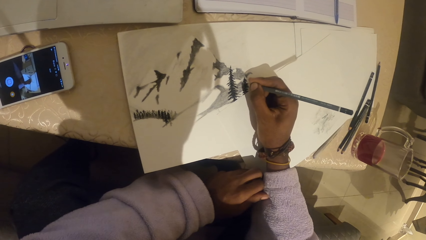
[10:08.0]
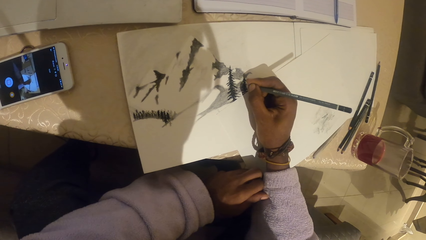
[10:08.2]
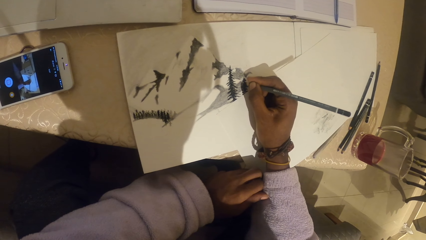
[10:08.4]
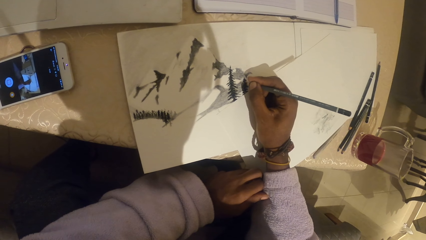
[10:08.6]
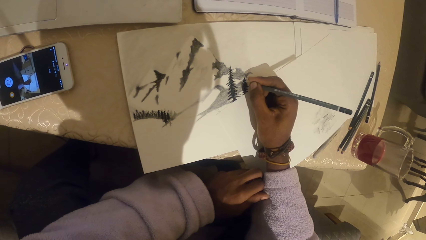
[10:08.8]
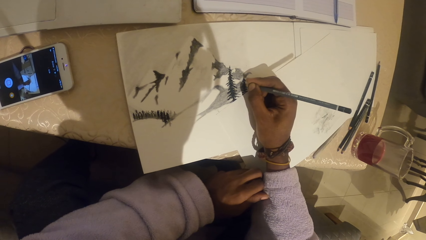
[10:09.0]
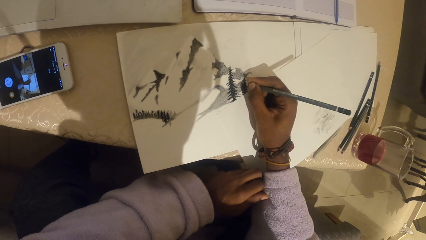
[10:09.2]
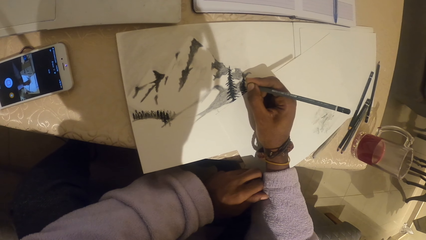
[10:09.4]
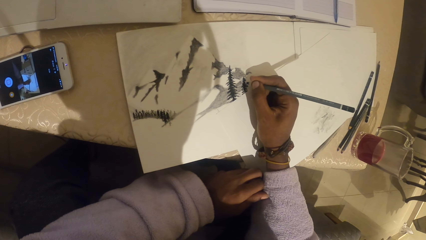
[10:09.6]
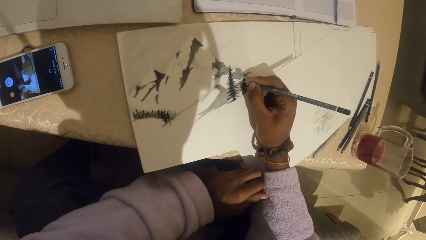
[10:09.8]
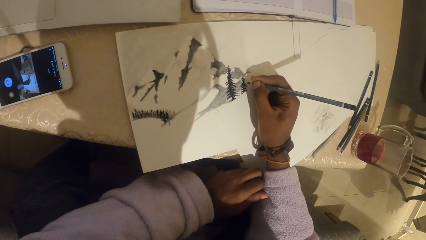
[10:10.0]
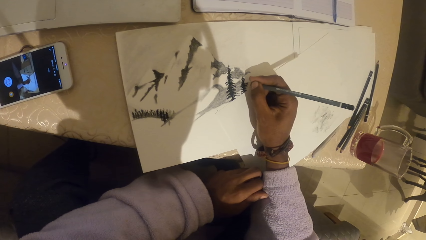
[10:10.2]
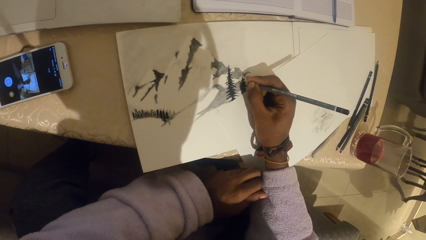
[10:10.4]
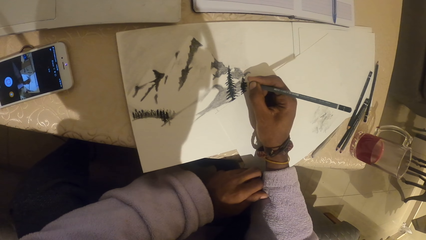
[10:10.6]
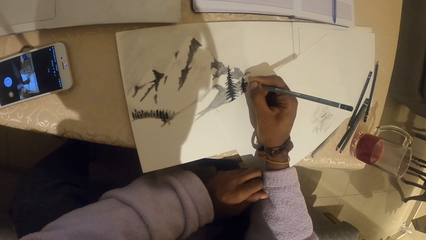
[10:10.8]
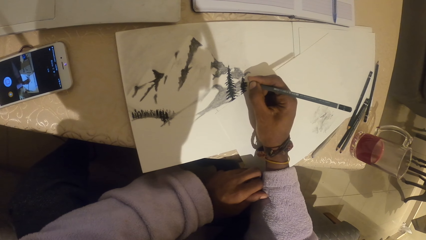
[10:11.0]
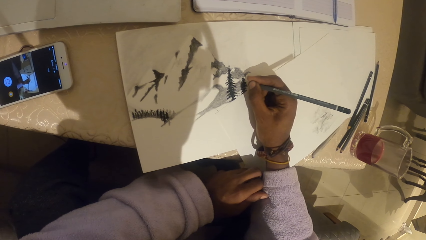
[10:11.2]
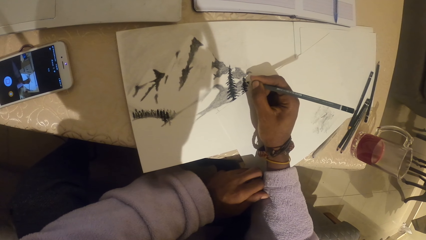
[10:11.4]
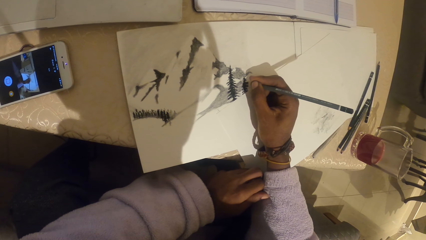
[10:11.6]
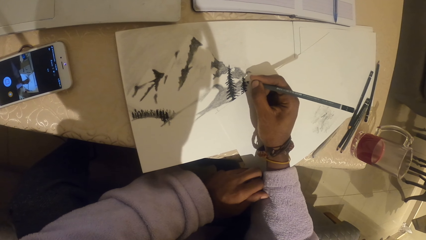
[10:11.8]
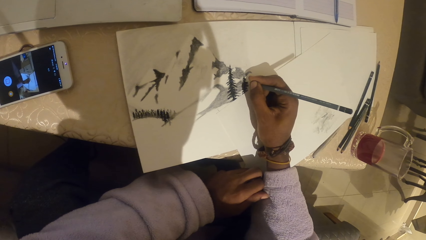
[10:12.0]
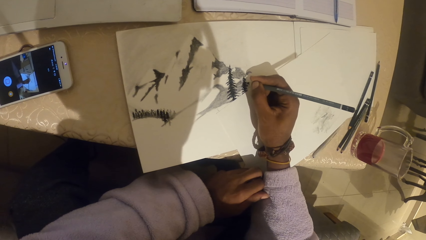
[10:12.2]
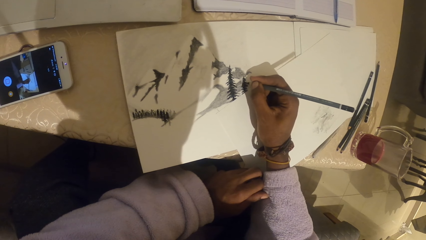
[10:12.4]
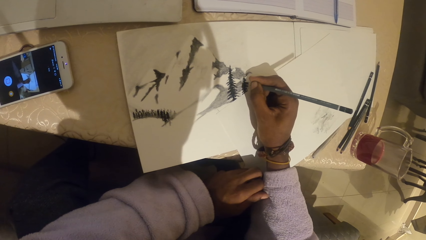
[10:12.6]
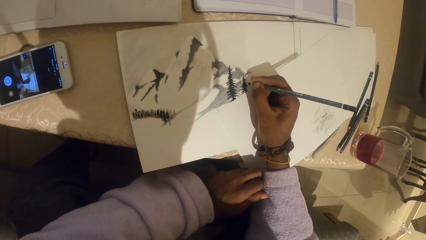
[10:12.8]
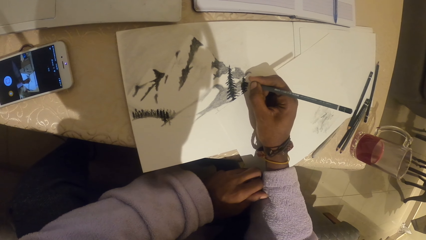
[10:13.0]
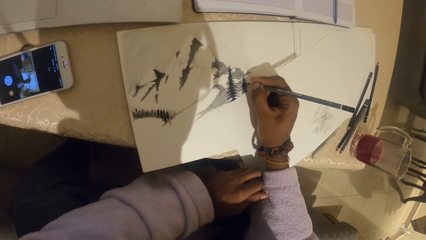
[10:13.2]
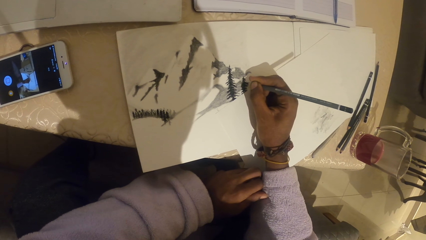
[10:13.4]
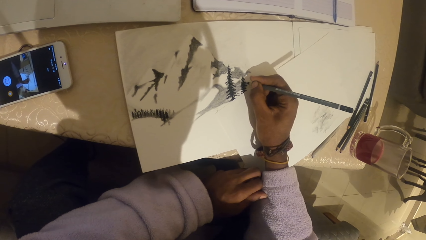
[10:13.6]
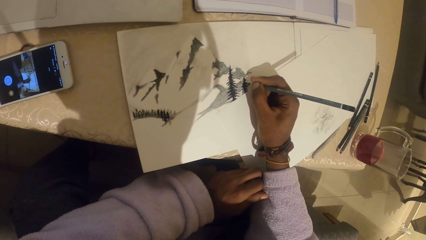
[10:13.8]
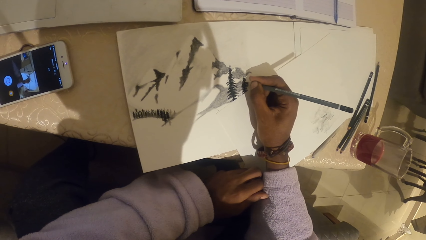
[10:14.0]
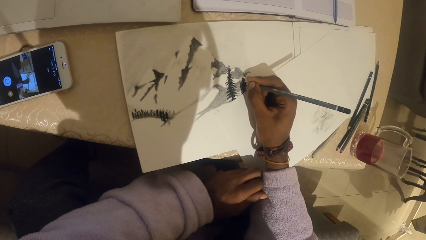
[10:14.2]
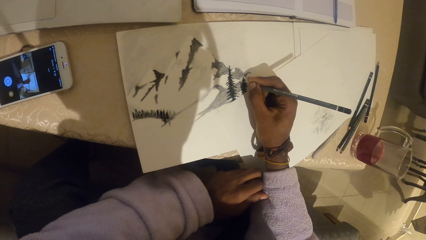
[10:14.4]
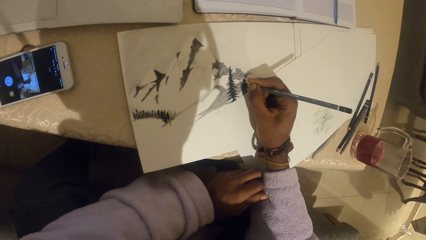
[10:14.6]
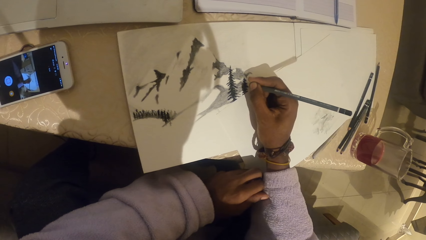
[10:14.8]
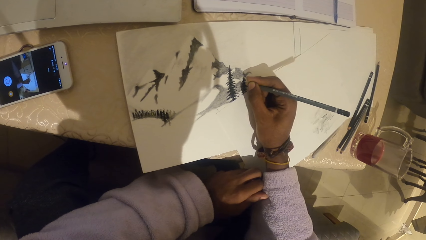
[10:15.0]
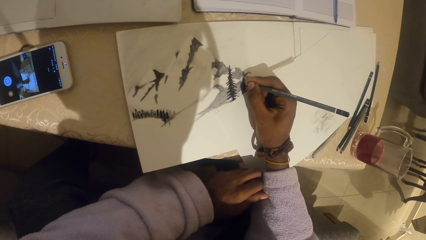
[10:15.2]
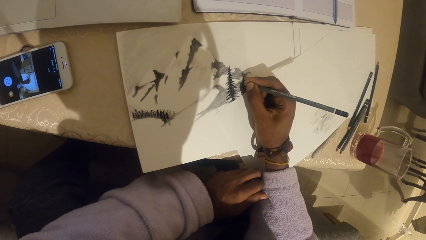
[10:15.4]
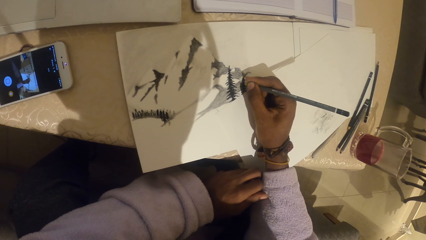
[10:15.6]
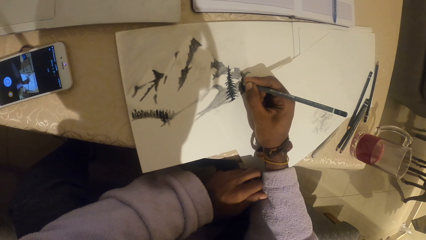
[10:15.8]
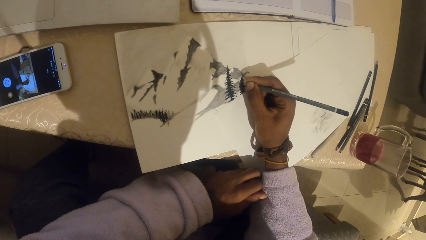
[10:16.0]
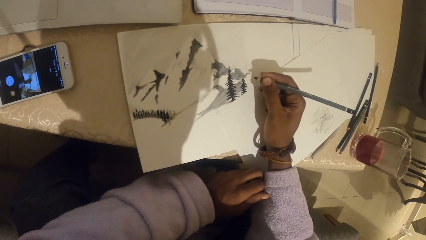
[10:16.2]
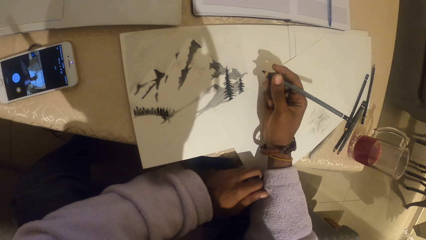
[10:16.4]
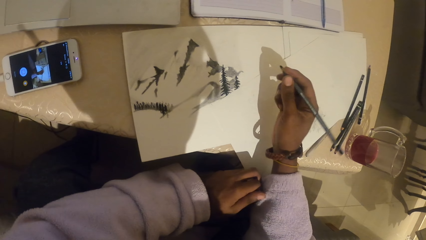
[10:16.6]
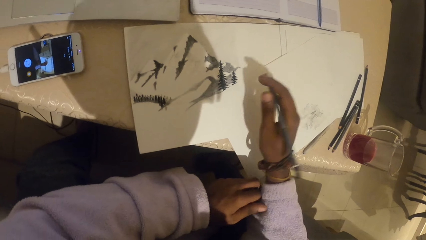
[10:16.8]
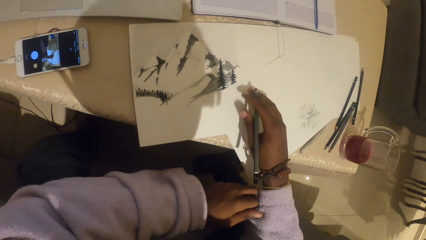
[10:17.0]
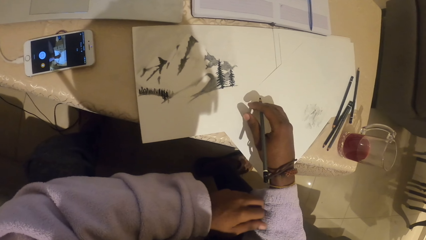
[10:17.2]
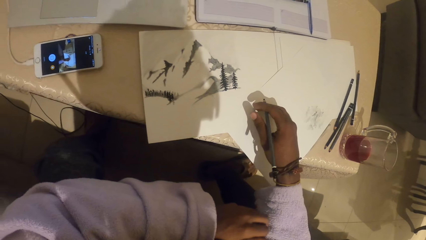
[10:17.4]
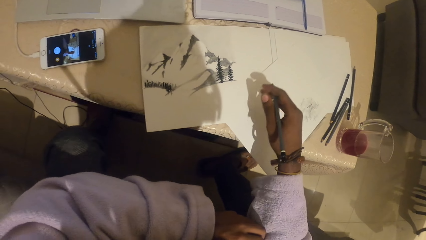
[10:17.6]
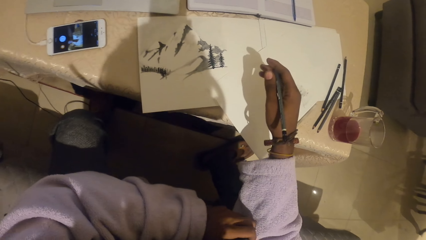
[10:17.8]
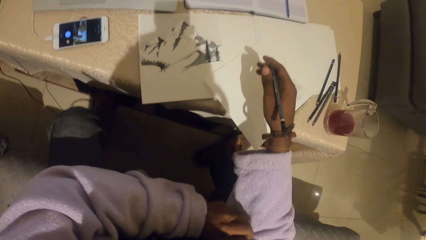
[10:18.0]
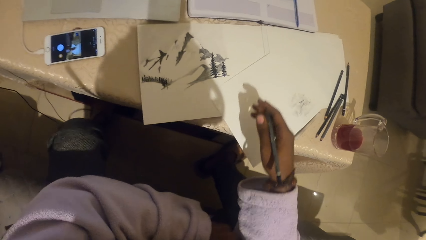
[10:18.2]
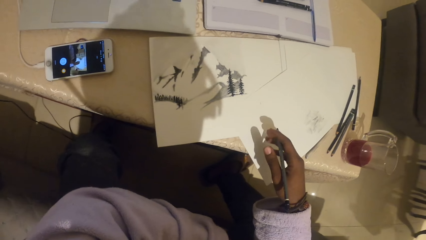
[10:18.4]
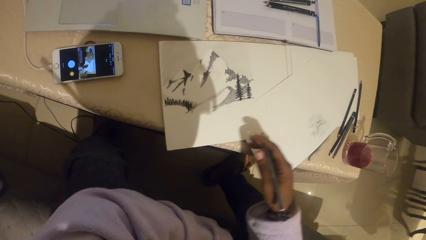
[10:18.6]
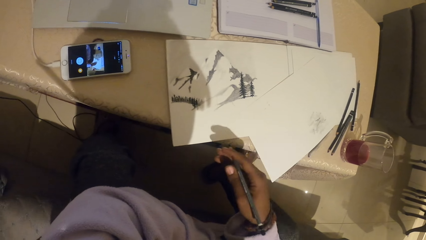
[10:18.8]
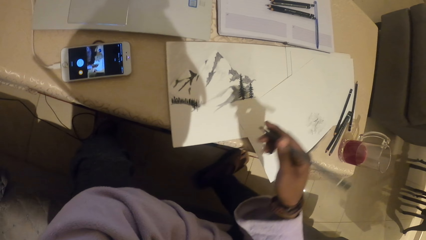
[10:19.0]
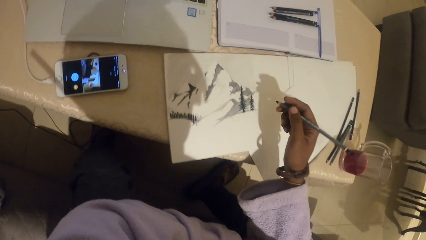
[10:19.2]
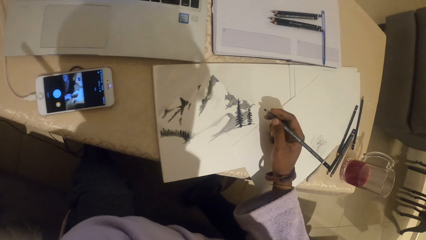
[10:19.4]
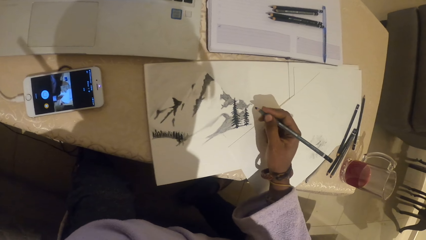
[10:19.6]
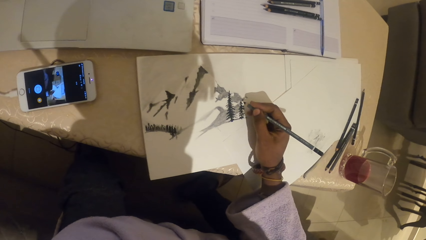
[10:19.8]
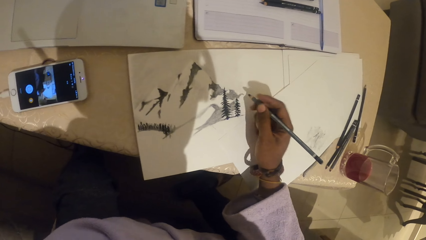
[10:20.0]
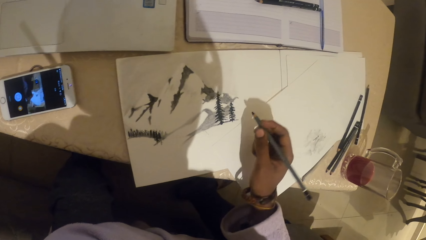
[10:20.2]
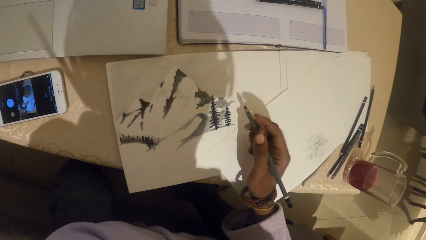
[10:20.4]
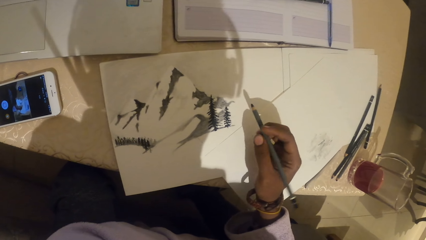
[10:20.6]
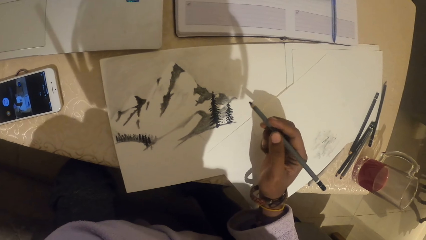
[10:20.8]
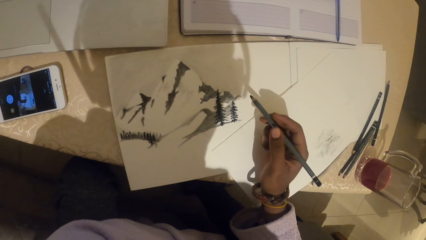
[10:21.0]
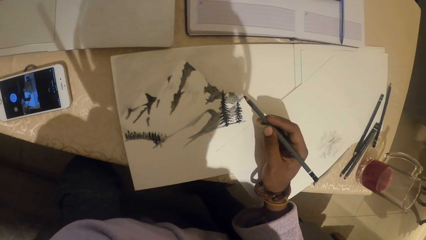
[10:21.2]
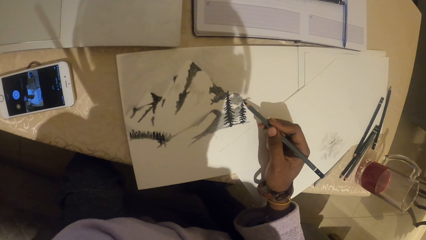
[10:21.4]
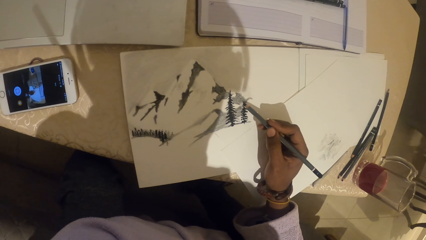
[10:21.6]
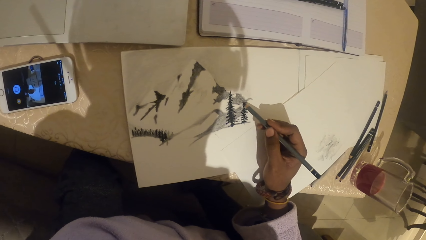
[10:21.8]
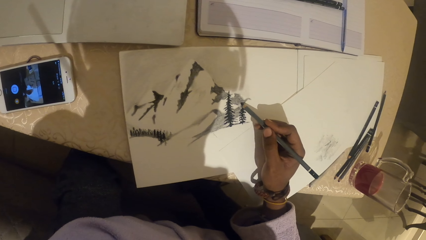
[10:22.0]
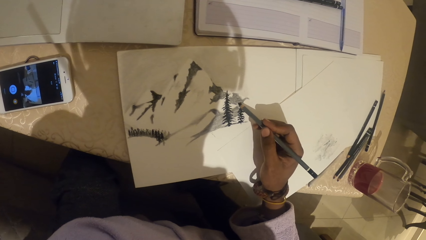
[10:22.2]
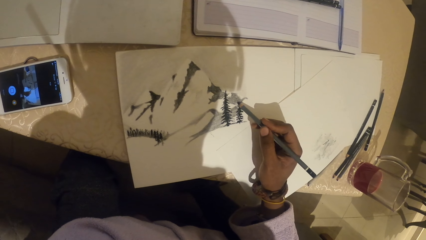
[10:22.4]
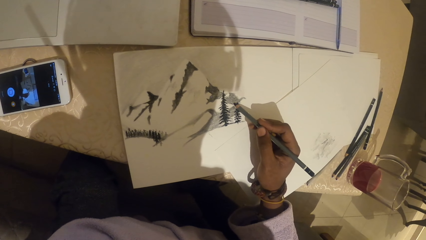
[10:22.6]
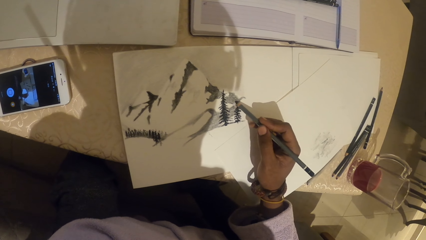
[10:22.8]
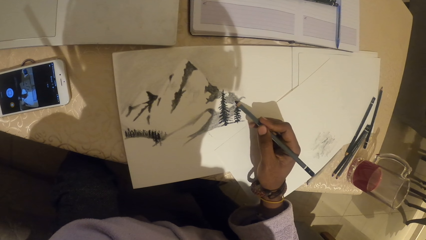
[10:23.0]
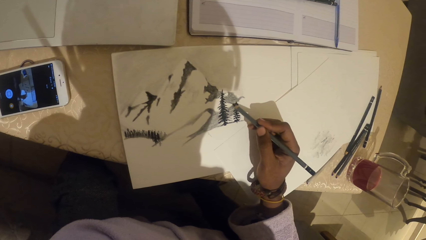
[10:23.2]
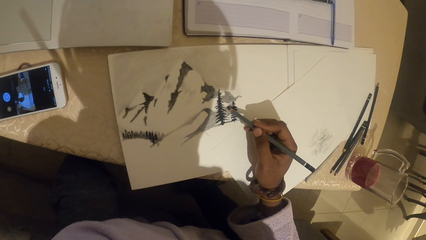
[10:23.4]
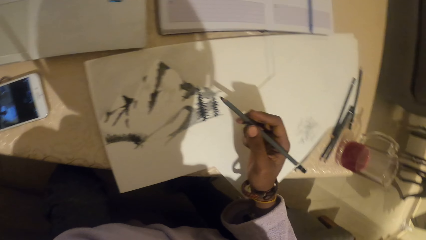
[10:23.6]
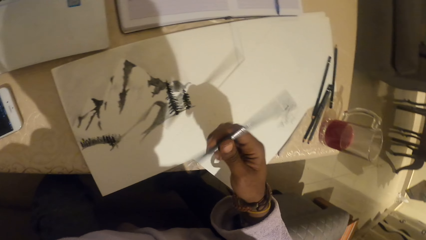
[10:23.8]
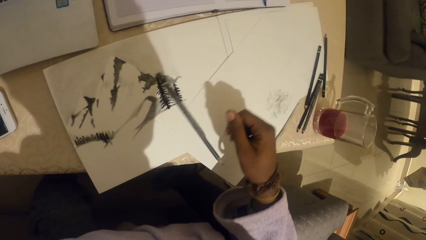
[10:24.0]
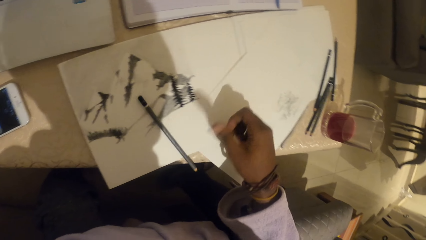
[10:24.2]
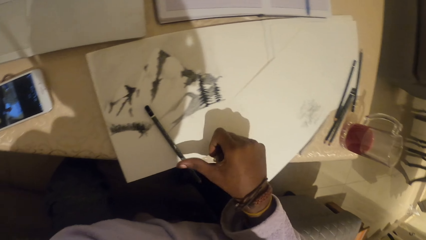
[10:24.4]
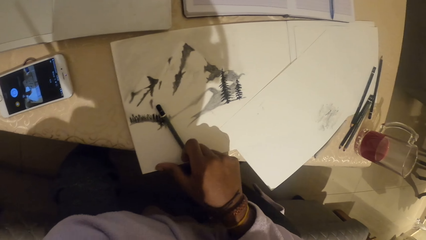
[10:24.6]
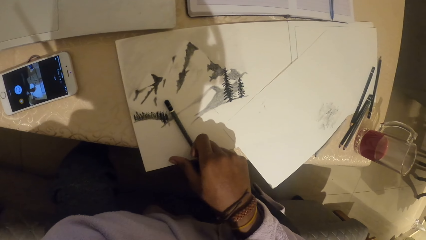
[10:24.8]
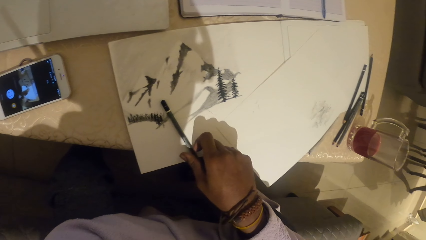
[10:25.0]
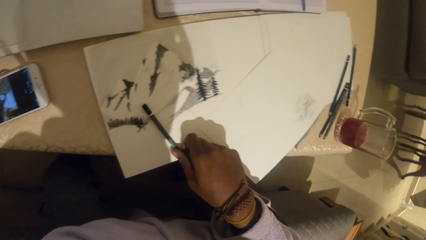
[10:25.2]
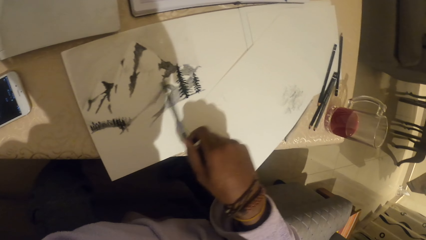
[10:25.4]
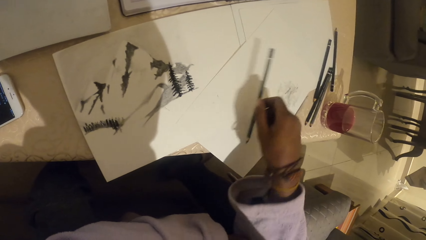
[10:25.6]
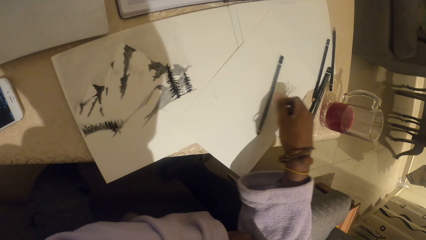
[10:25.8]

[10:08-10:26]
The camera wearer moves a paper. They align a cloth with a hand. They stare at the paper. They draw on the paper with a pencil. They turn the pencil and move the pencil.
